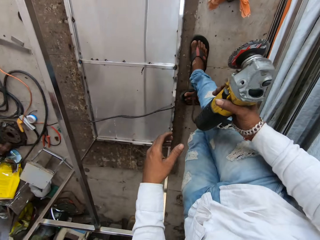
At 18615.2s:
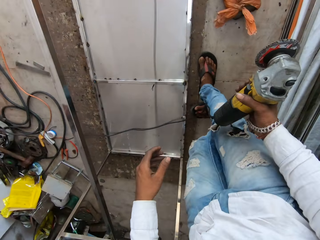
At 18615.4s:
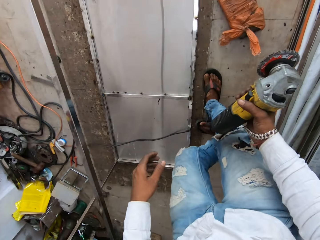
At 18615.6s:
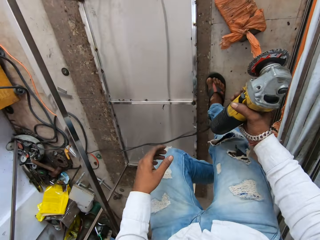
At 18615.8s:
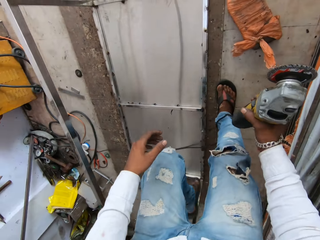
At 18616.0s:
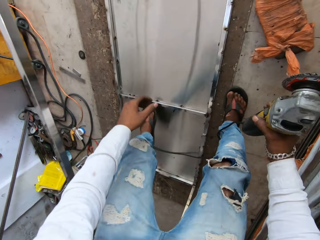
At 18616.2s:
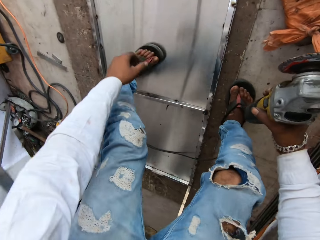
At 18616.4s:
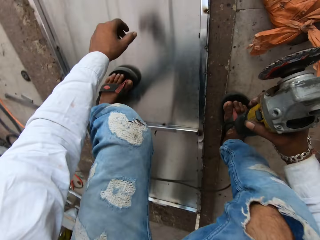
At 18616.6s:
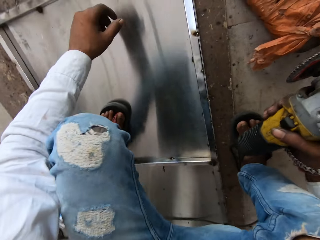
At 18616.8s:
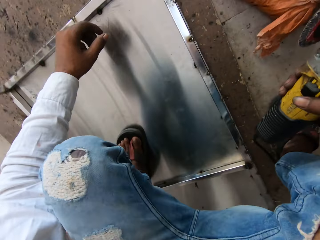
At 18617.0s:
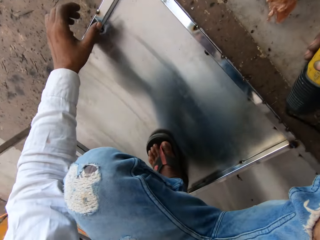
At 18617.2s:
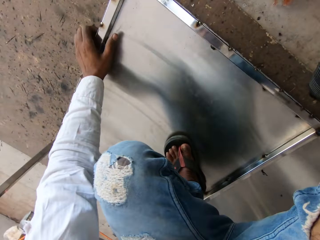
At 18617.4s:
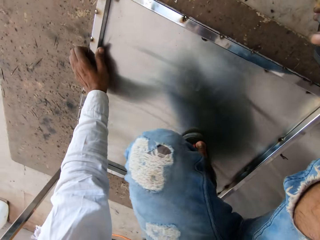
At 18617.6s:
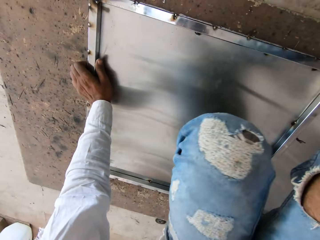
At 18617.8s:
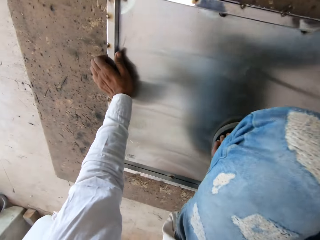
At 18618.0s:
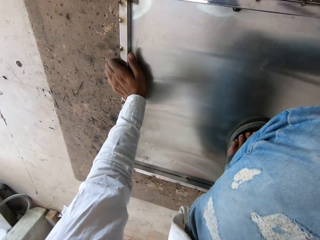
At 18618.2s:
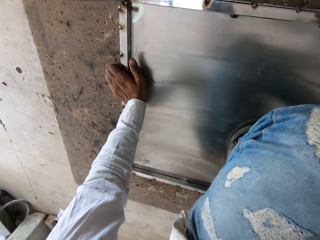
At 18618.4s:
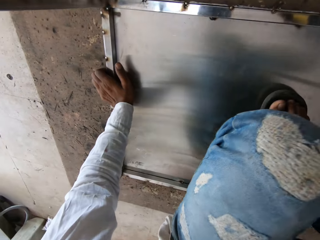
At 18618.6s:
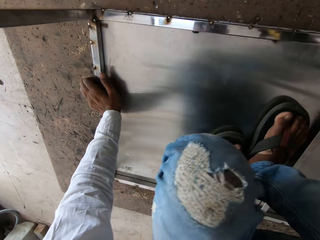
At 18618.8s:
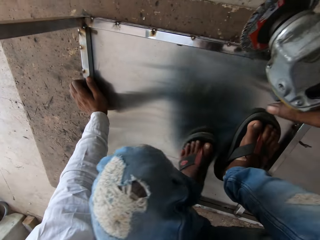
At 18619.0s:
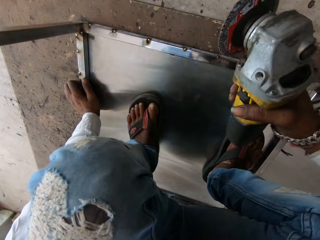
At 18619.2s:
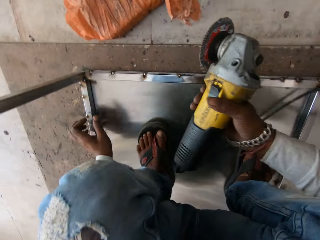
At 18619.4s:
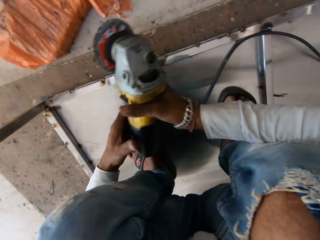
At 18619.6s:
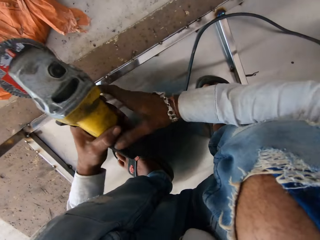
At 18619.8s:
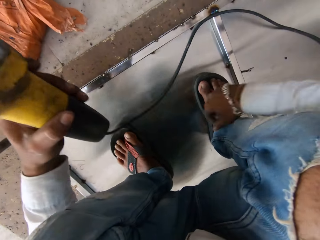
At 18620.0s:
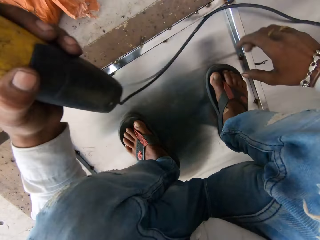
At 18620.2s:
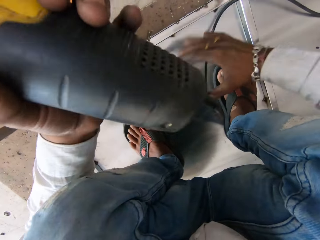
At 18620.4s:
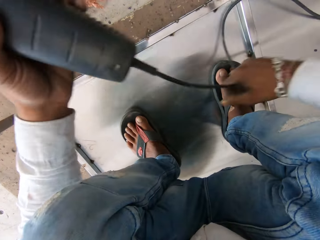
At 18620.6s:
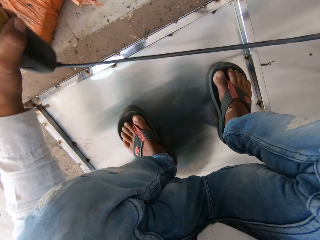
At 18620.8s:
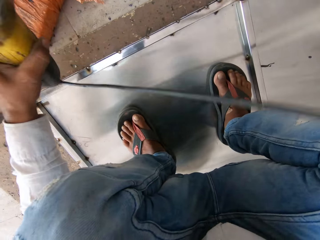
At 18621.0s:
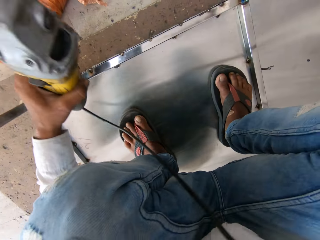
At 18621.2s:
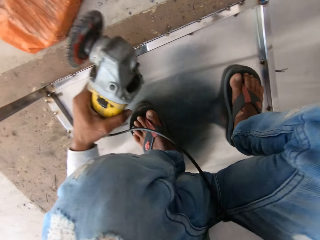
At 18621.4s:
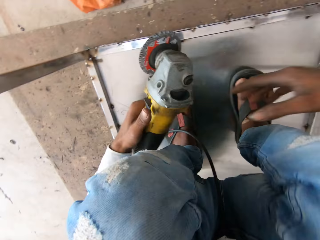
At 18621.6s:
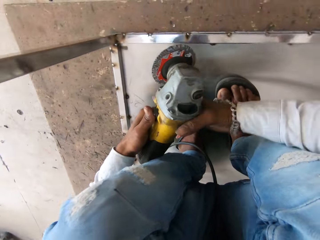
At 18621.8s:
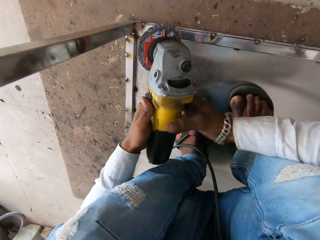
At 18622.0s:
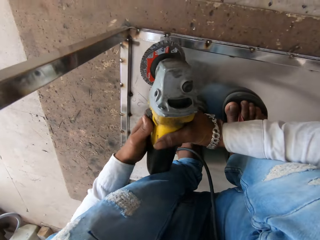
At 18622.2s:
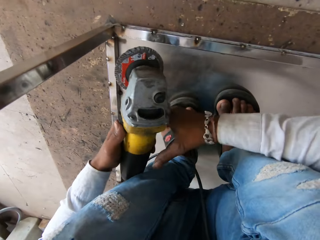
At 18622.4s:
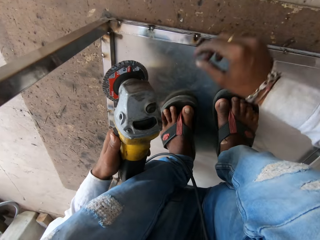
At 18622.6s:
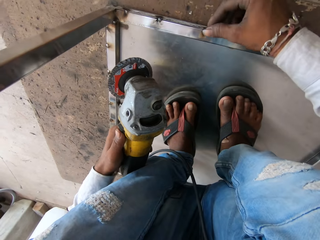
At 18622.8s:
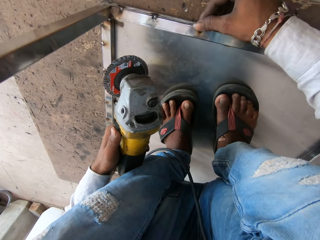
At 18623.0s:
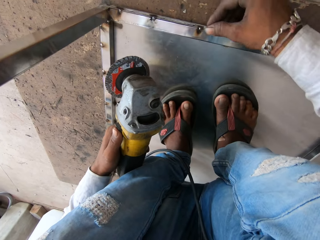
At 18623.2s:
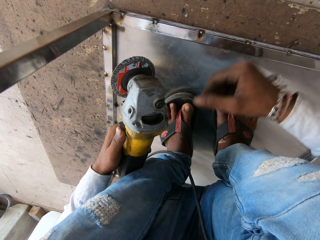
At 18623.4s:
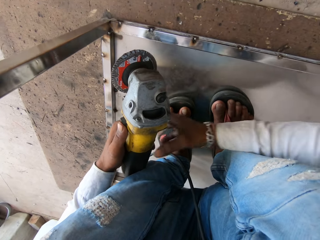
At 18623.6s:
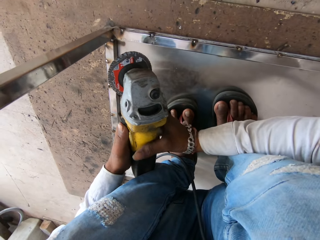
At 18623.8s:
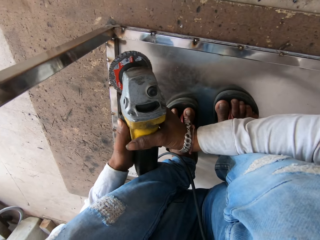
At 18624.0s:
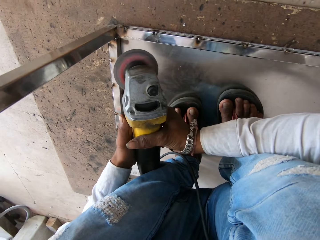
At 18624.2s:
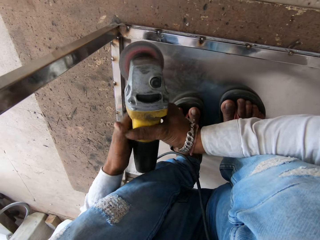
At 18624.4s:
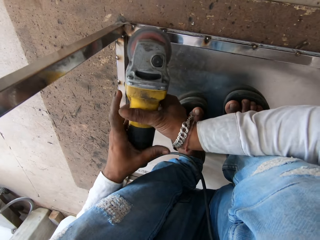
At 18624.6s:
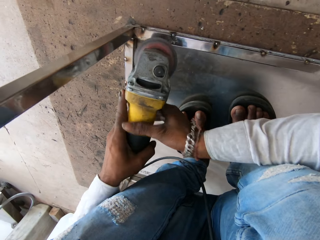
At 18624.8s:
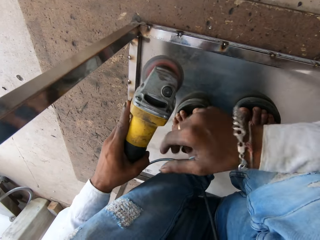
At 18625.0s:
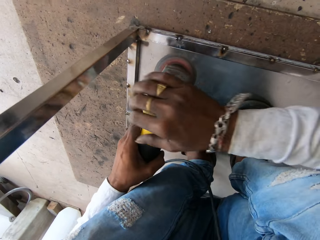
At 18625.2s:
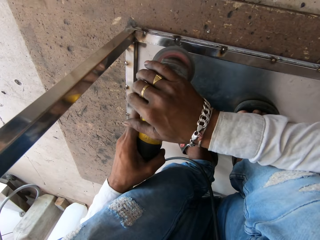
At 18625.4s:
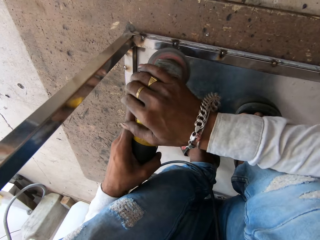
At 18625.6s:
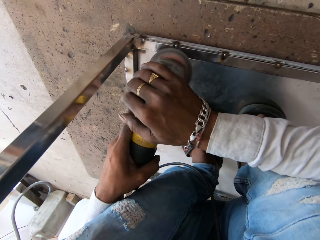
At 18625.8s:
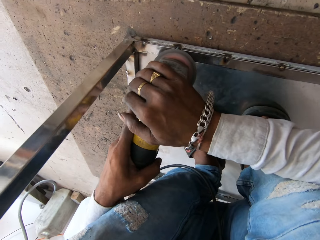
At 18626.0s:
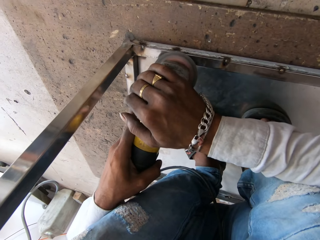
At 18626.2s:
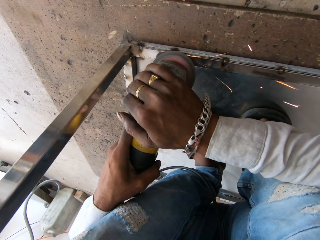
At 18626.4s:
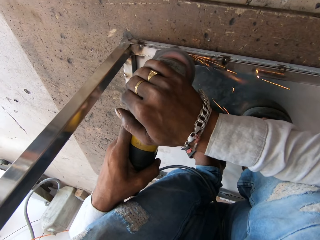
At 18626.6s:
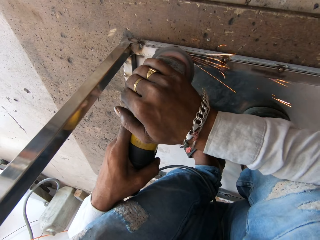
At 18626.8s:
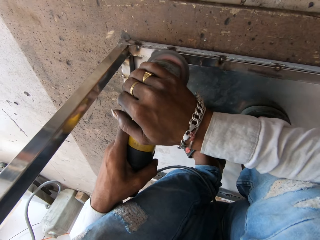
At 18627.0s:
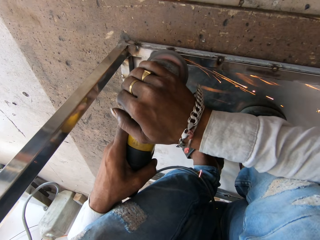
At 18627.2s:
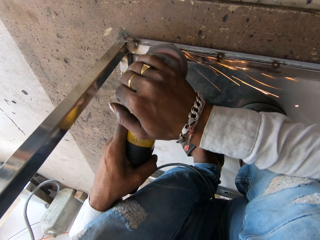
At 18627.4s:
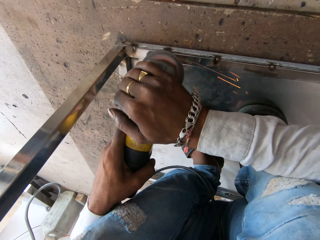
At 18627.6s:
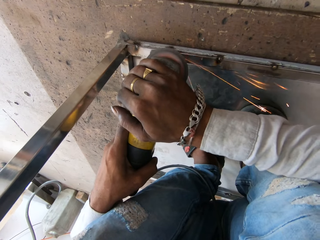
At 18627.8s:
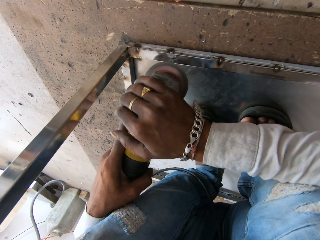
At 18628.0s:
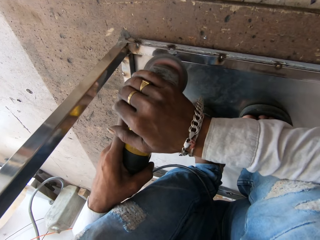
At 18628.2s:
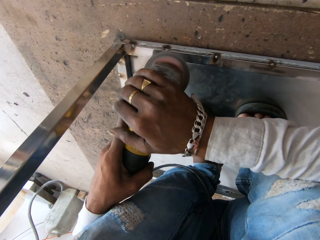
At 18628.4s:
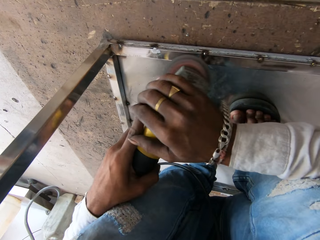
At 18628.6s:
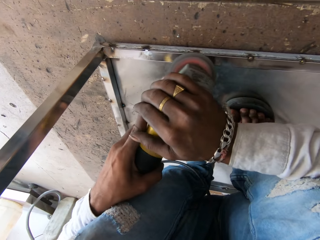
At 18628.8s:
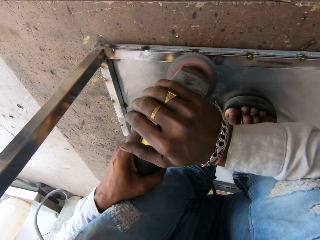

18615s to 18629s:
The camera wearer looks around and holds the sander machine. They step on the steel table. They touch the steel table. They step on the steel table. They strengthen the sander machine cable. They hold the sander machine. They touch the steel table. They turn on the sander machine. They smoothen the steel table.

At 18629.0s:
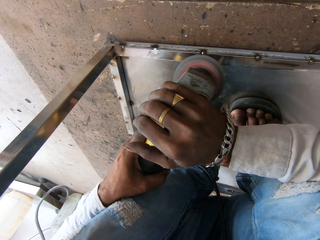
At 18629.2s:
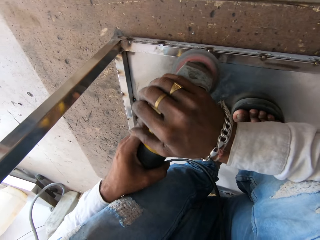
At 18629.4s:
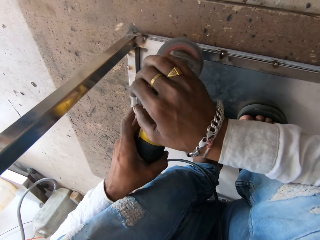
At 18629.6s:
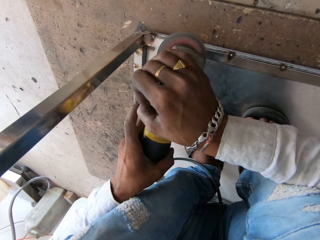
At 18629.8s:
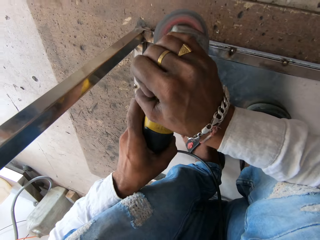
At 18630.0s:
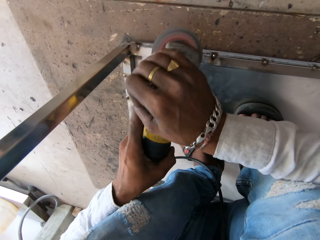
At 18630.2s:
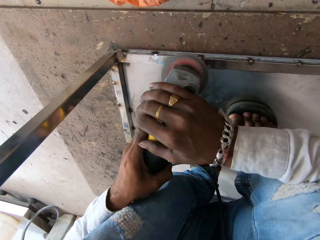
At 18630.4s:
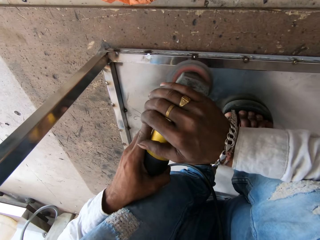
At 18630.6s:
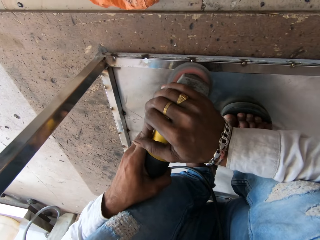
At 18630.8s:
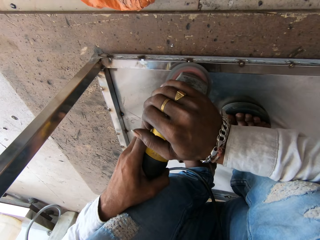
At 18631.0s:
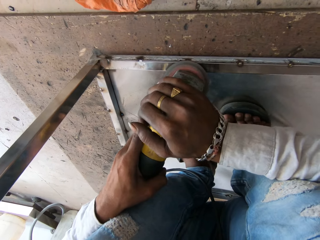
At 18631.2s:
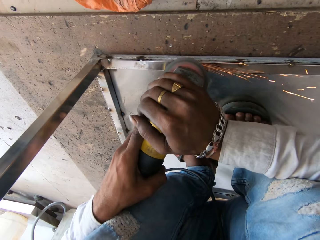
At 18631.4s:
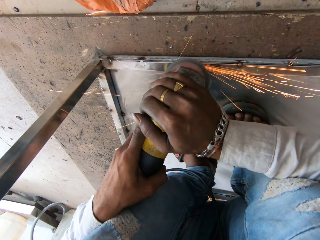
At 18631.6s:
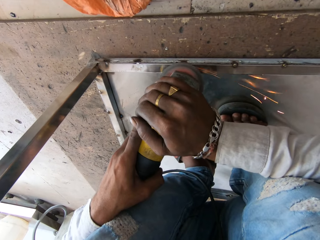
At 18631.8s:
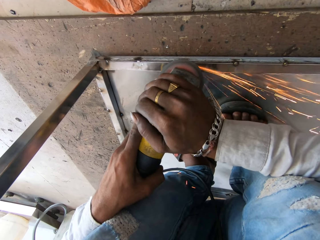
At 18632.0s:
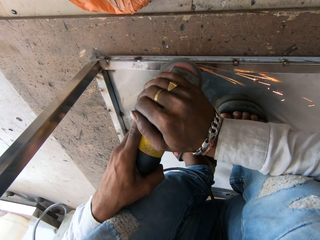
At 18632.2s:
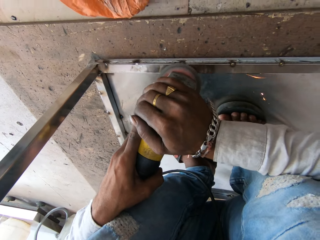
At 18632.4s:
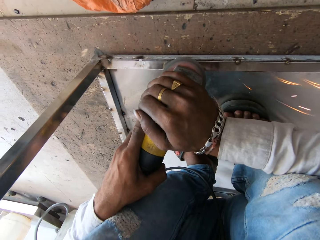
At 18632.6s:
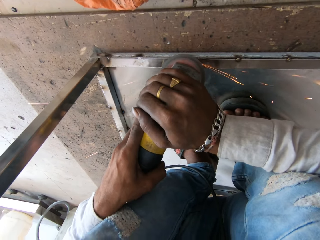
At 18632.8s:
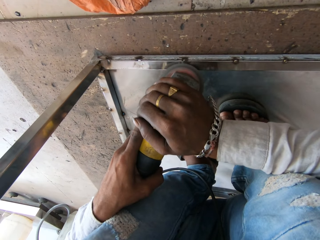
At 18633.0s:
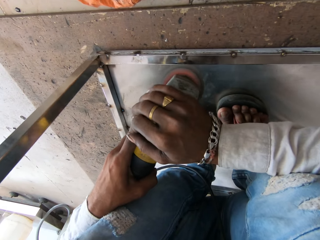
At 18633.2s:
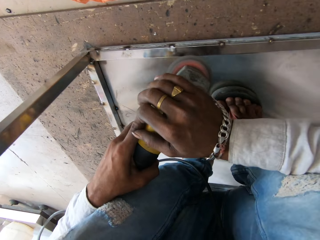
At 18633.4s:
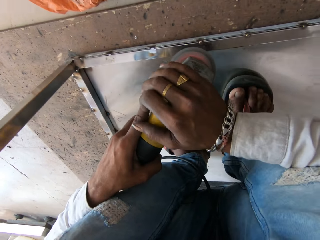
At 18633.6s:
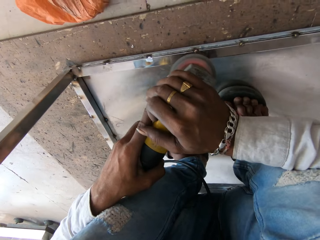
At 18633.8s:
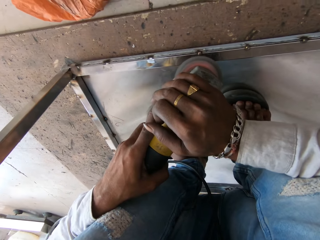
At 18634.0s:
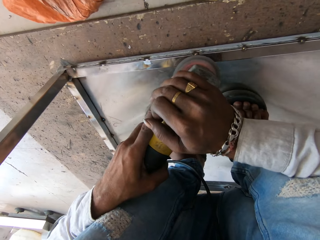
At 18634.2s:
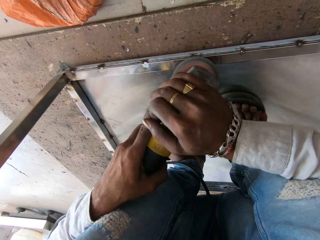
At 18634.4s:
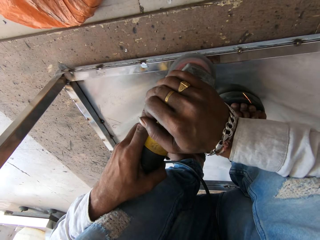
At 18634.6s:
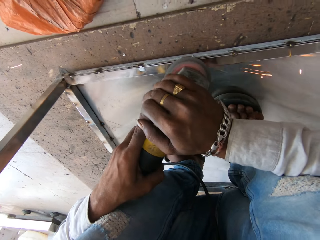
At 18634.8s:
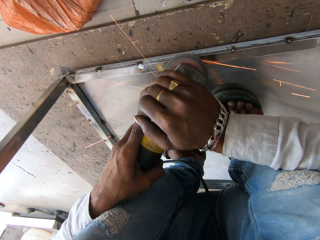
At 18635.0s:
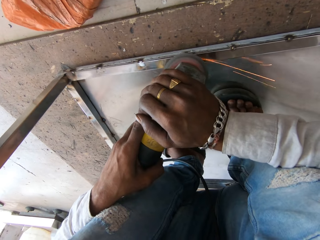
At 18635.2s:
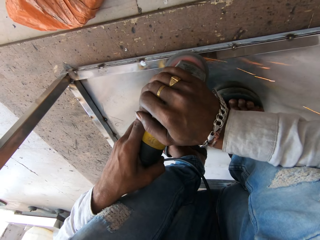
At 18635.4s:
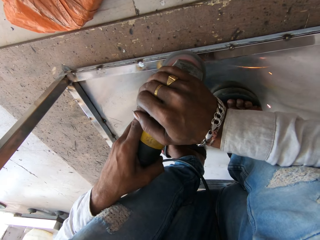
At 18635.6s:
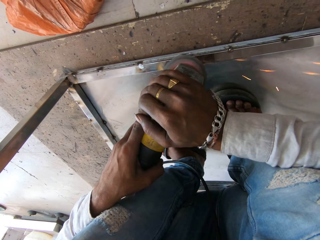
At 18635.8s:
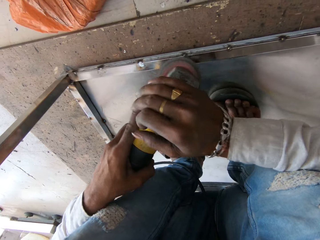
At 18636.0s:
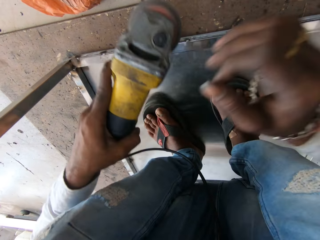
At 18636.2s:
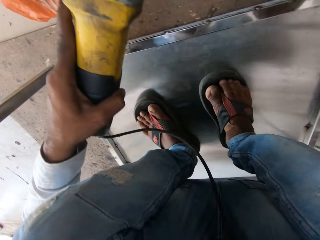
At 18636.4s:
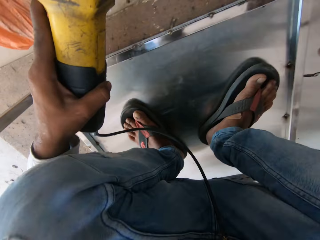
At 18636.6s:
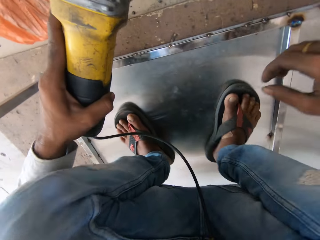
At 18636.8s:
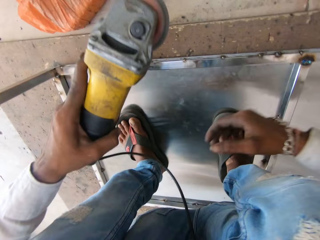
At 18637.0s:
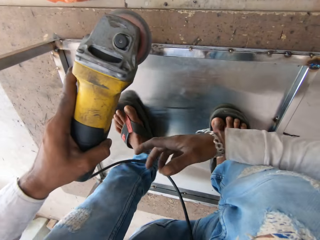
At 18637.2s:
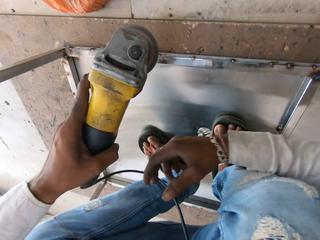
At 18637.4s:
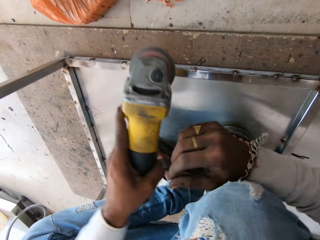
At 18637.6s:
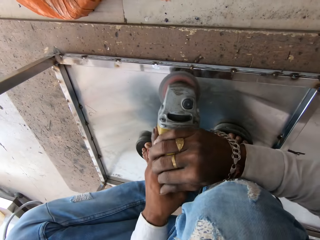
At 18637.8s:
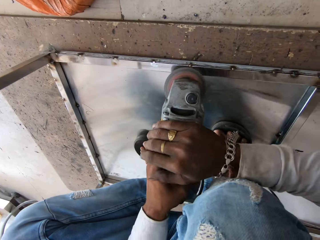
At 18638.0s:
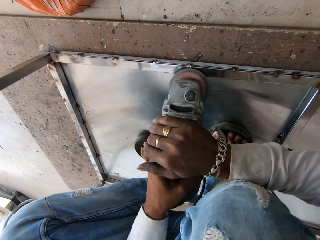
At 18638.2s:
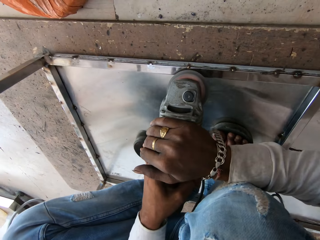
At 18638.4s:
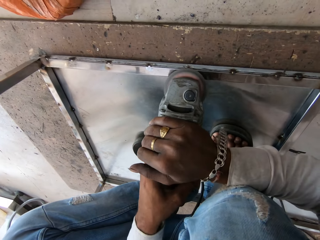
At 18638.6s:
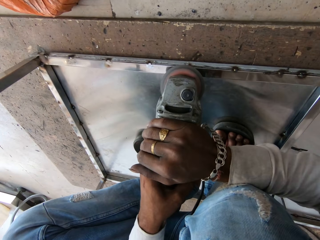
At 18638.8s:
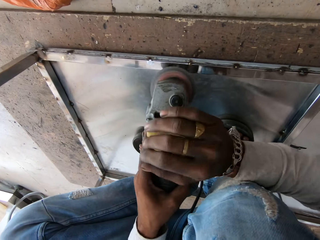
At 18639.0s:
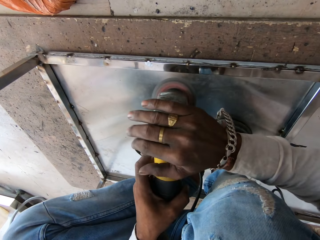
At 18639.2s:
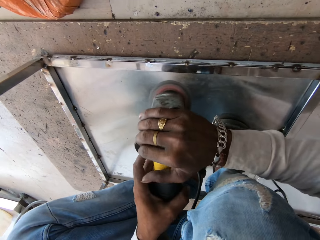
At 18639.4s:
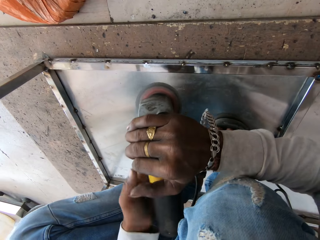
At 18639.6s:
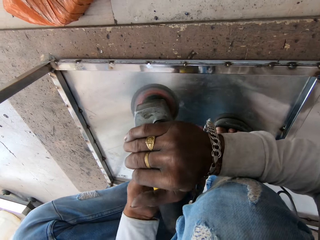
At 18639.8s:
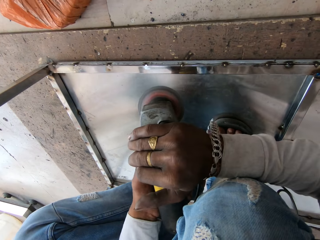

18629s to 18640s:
The camera wearer looks around. They smoothen the steel table. They look around. They smoothen the steel table. They hold the sander machine.
